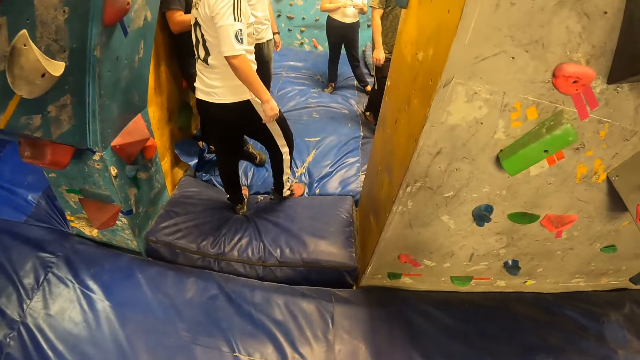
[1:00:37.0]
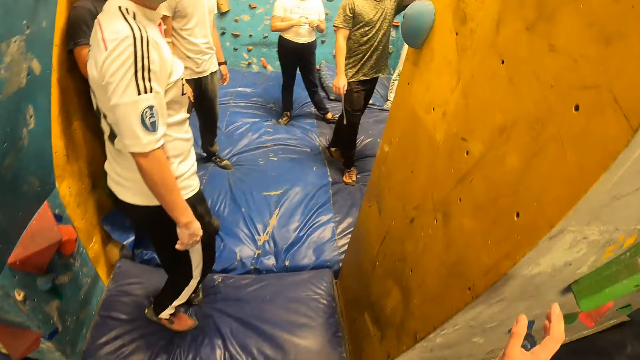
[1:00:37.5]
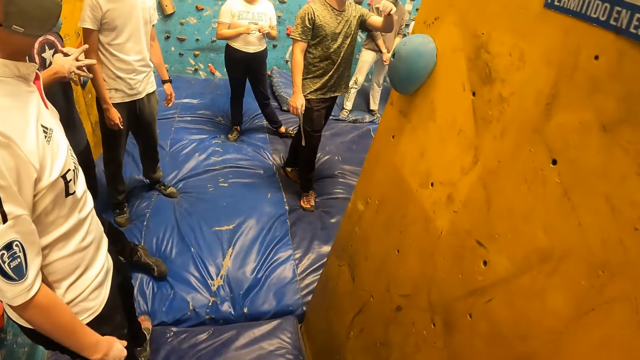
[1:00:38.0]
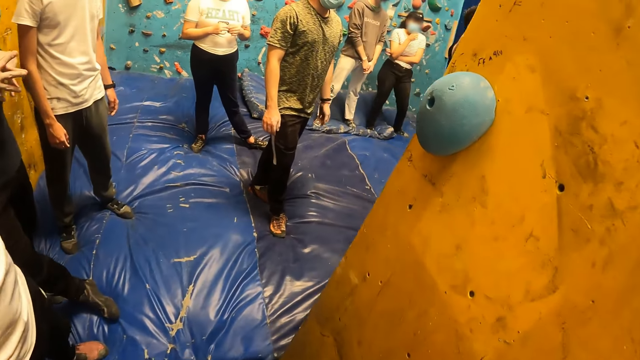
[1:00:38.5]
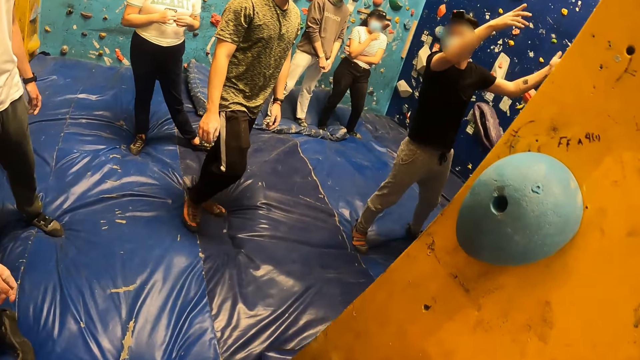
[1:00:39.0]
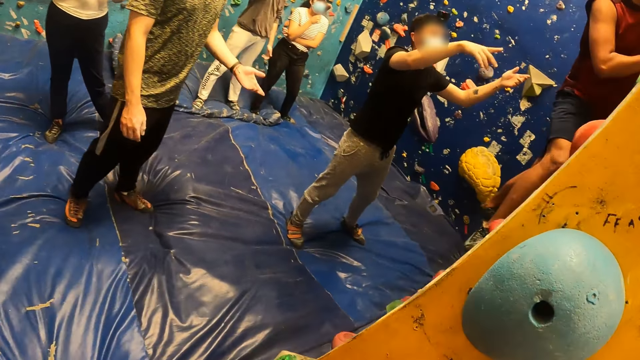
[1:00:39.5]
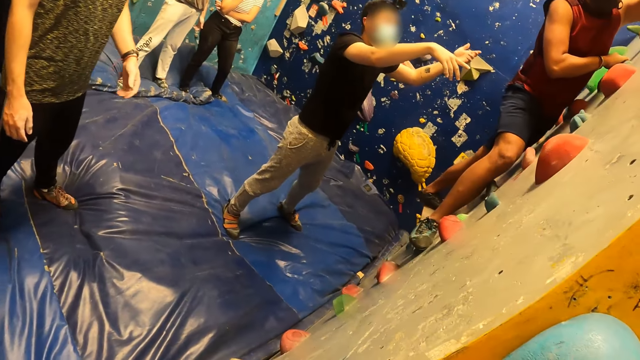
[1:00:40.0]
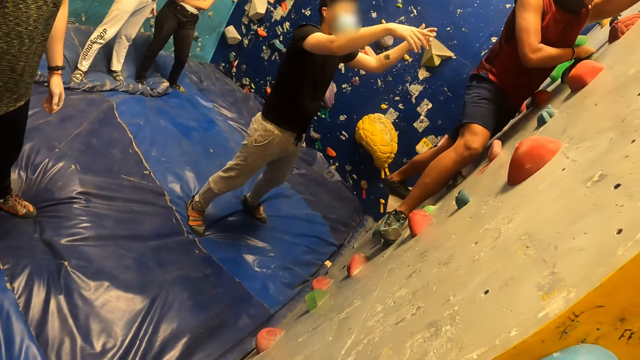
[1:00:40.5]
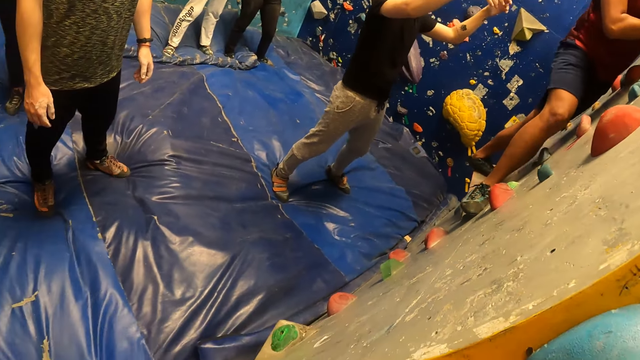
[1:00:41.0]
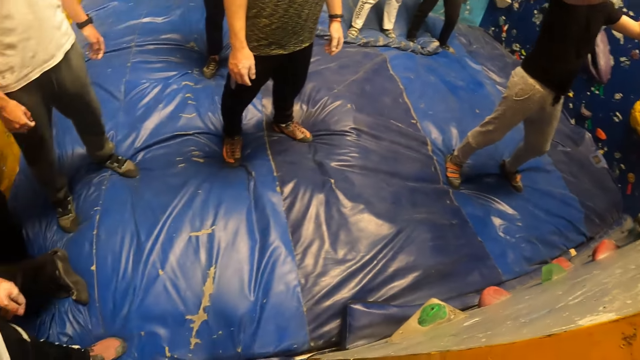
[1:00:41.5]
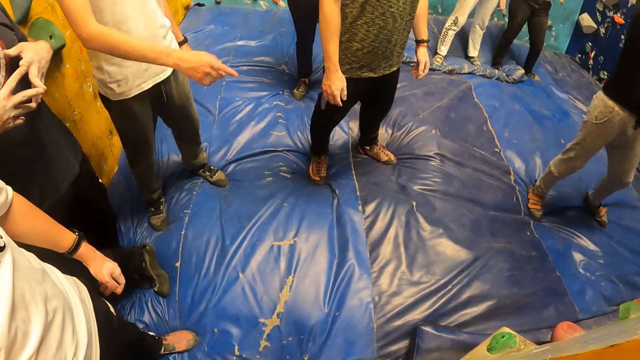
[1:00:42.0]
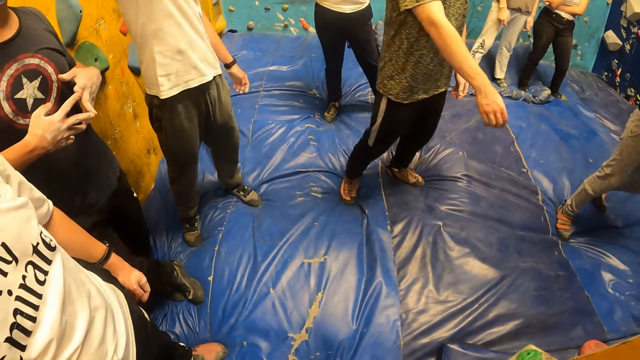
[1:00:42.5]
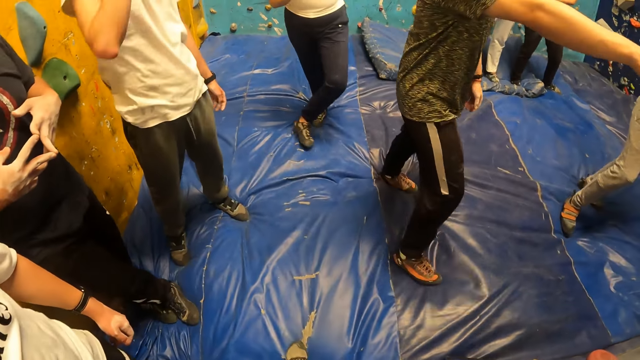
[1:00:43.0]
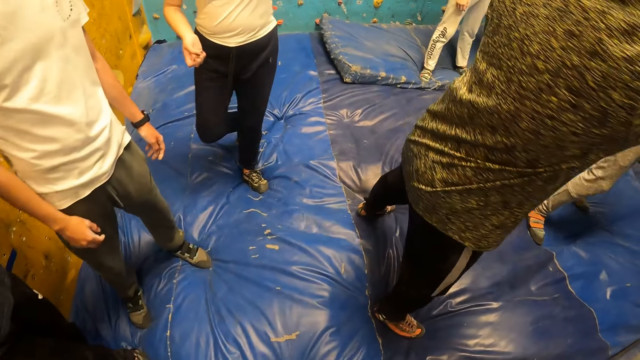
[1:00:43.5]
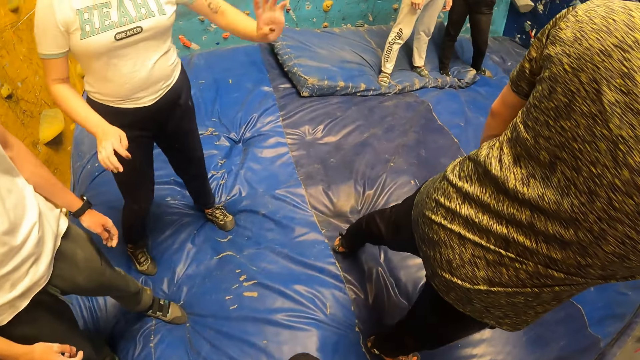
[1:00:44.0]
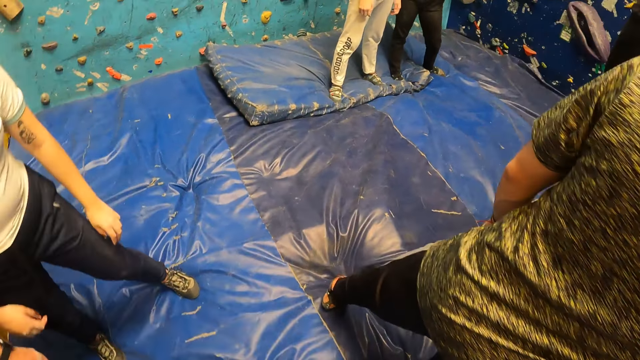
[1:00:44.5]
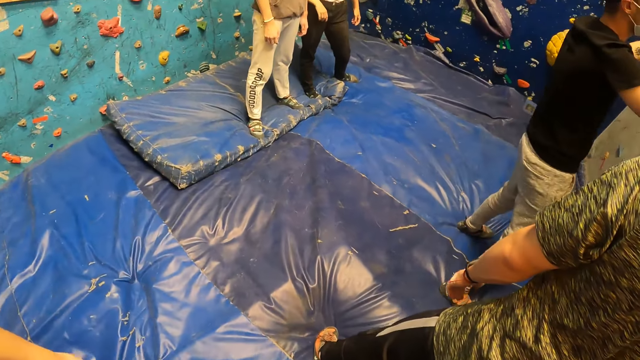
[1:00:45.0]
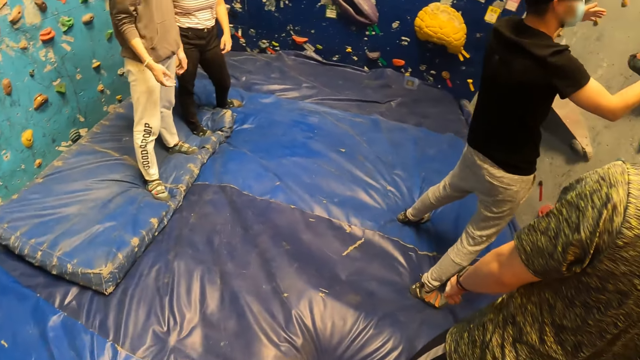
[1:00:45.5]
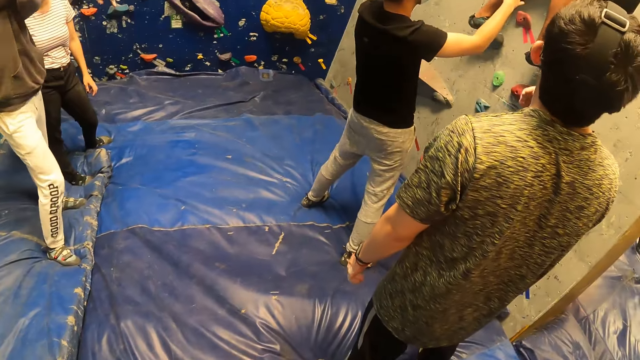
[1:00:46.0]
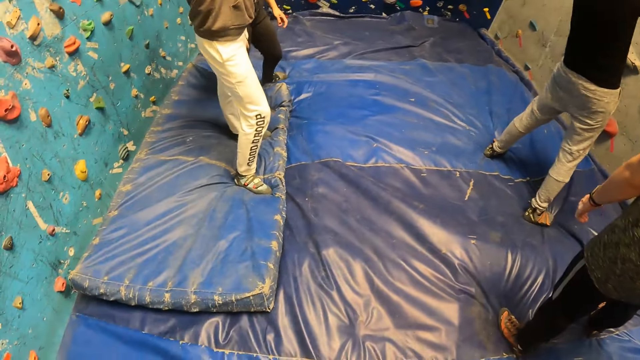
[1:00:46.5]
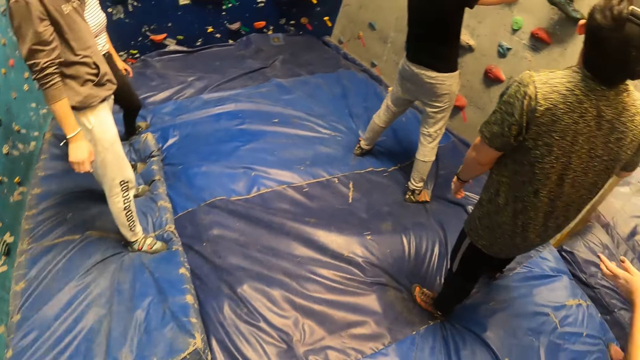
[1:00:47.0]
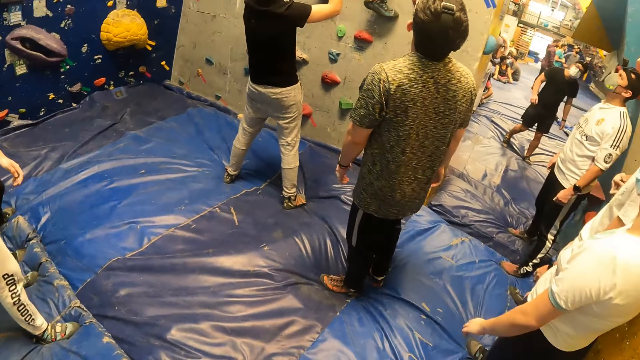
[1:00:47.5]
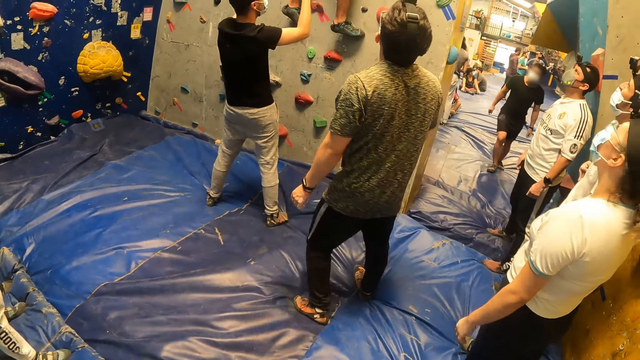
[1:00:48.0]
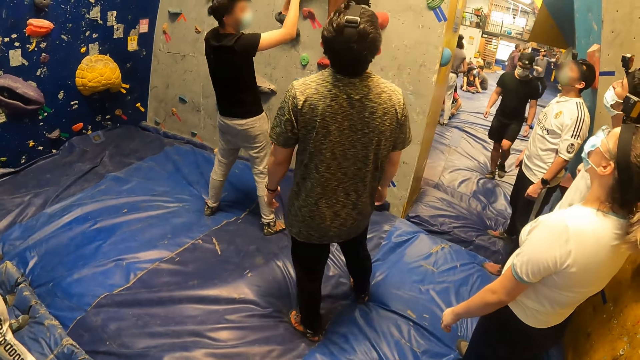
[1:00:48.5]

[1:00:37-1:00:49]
The camera wearer enters a room. They look around the room.

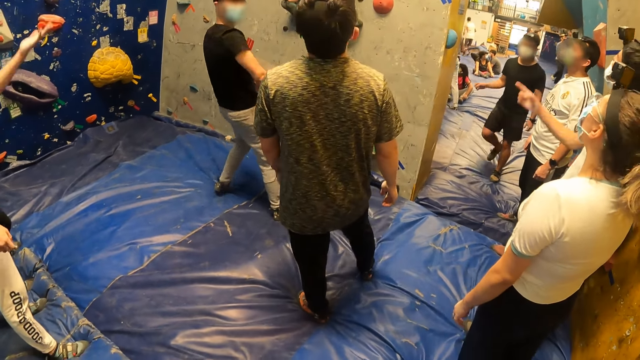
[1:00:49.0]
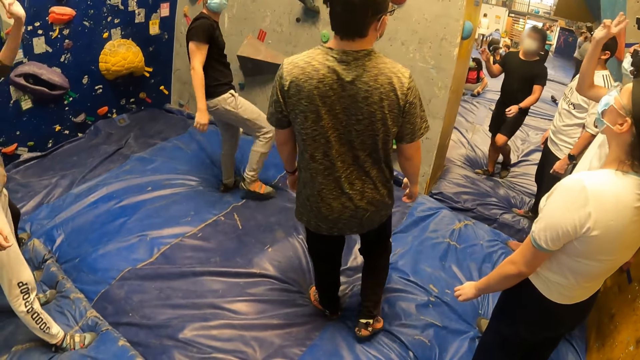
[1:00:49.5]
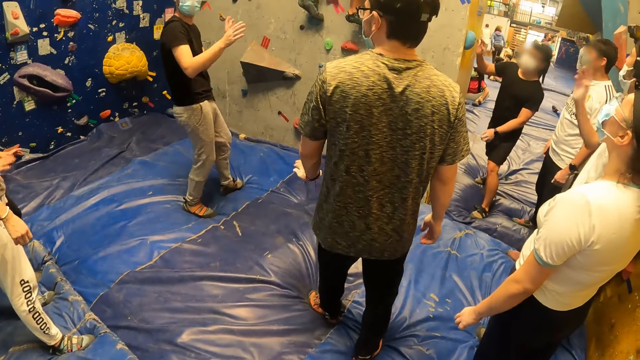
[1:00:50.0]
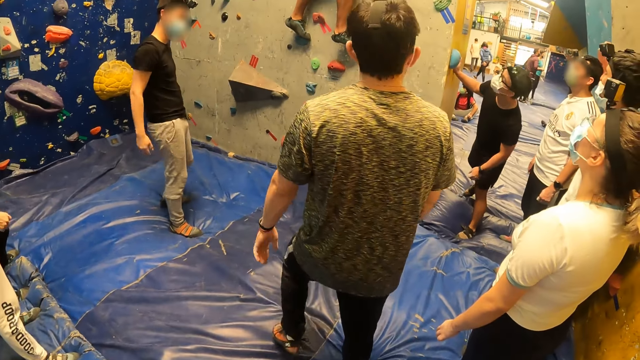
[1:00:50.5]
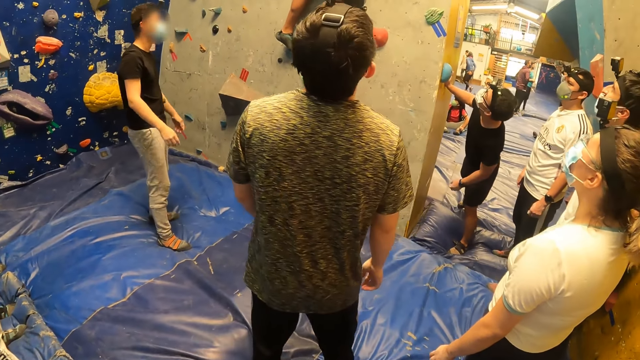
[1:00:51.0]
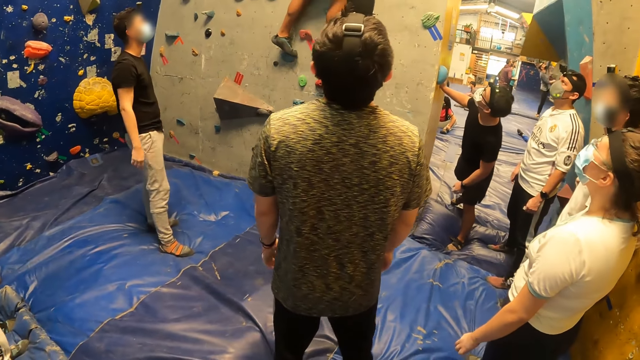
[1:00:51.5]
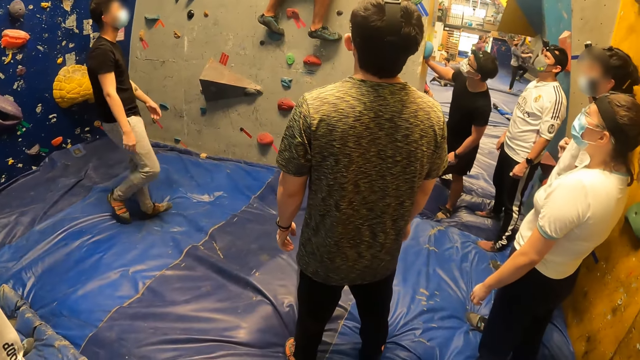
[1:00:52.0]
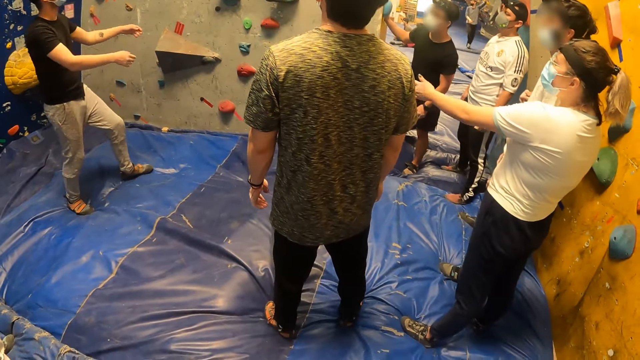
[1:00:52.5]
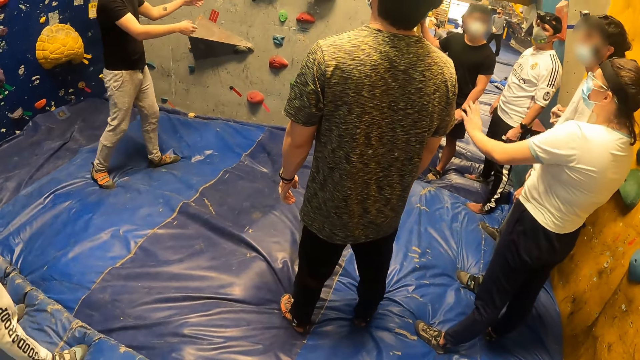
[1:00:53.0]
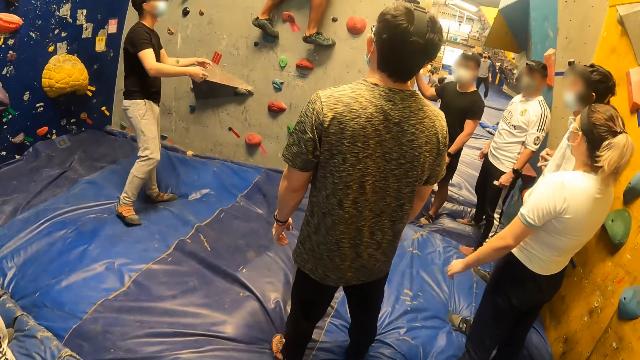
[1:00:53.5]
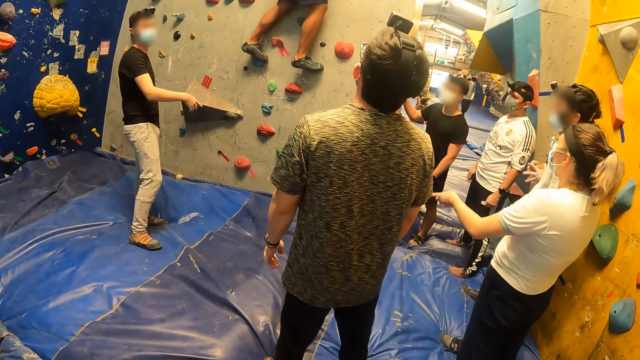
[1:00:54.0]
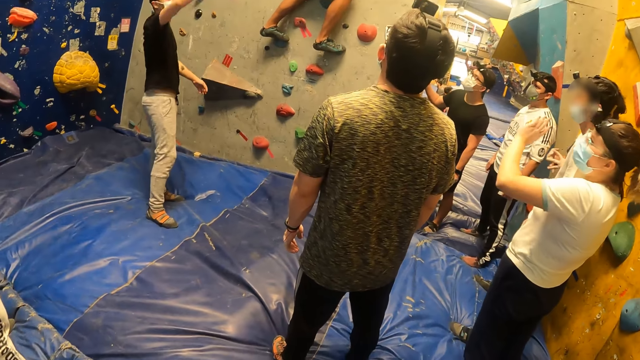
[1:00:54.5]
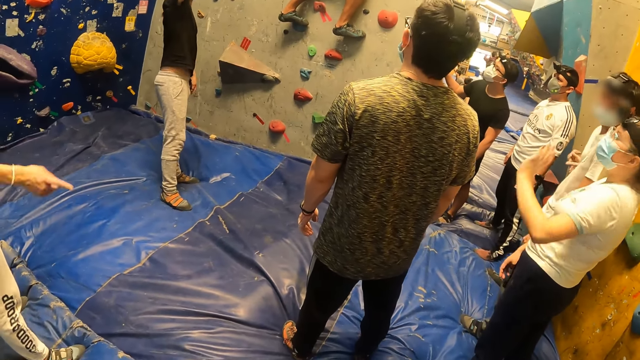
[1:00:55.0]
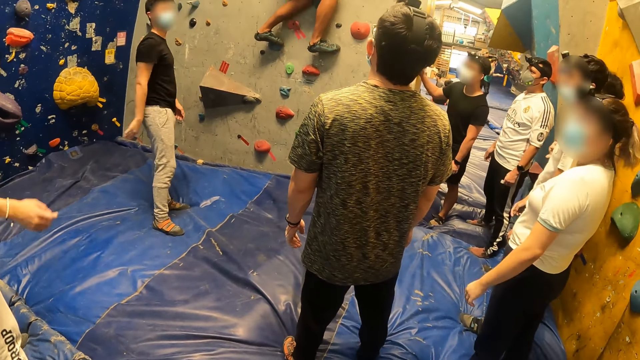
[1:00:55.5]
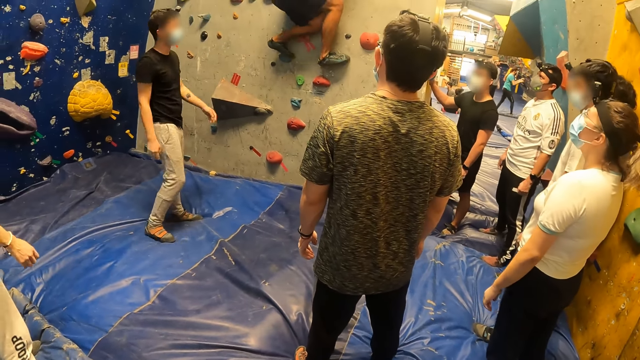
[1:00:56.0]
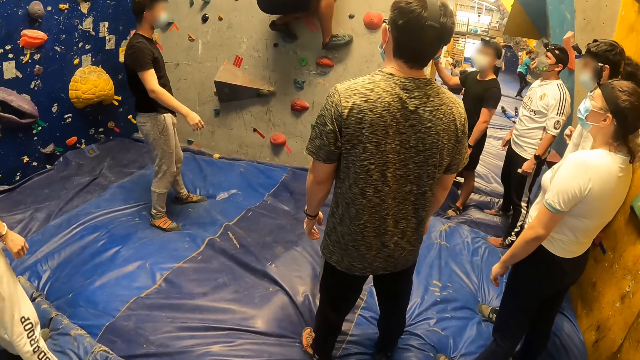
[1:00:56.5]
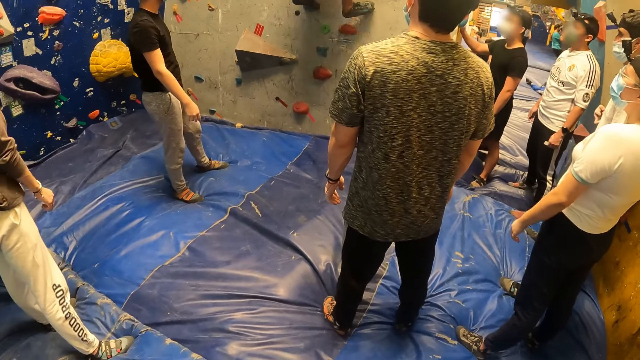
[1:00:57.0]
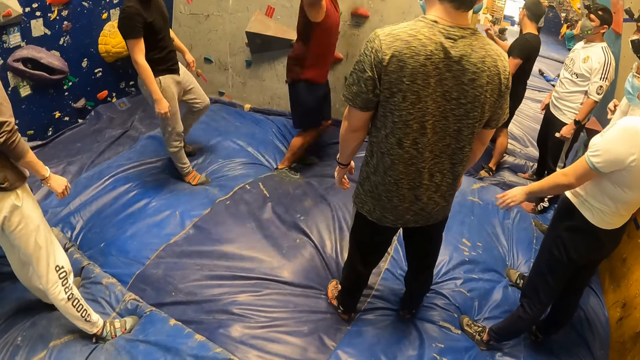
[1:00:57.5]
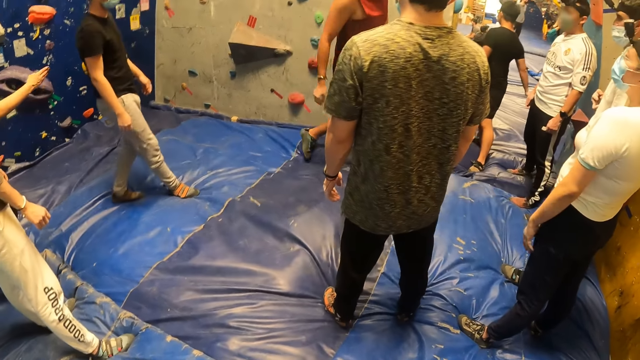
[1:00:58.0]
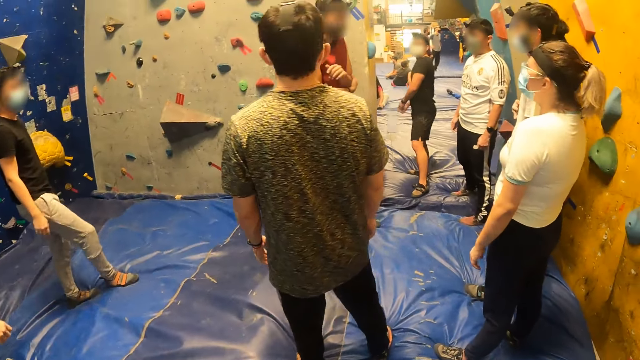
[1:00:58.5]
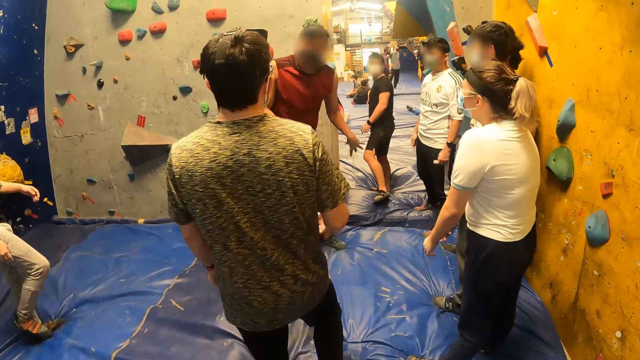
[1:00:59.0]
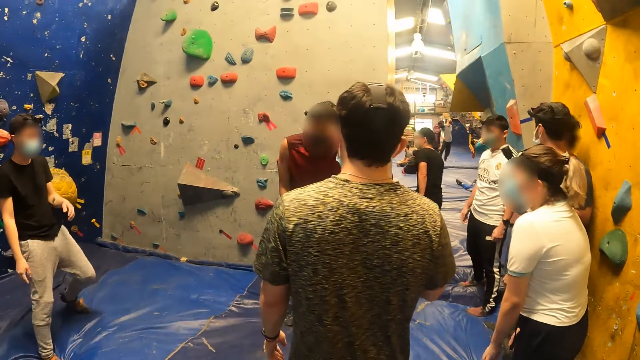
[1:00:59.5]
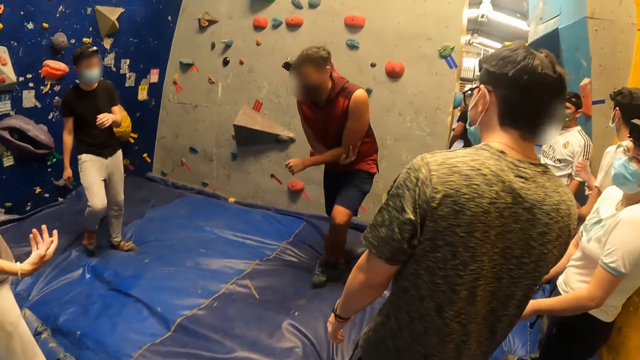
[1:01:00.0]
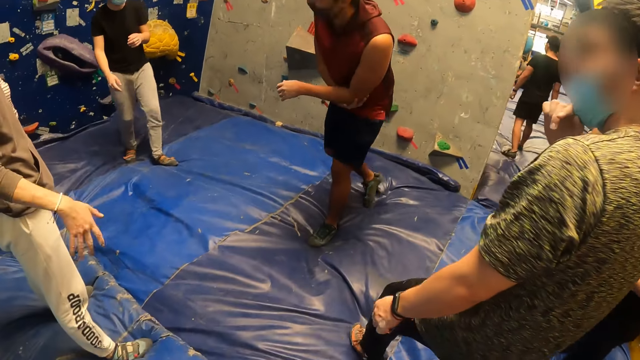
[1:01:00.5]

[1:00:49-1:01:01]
A man lands on his feet. The man interacts with a group of people.
